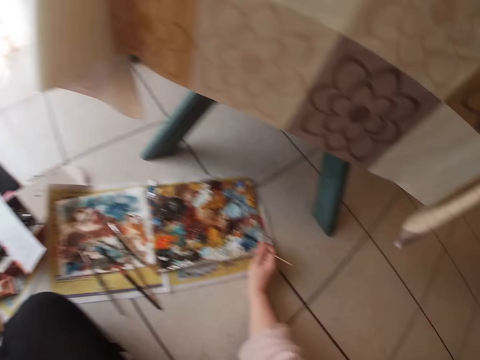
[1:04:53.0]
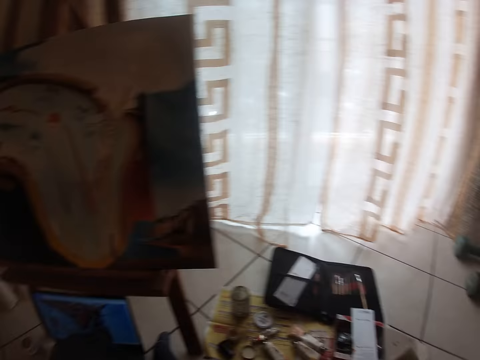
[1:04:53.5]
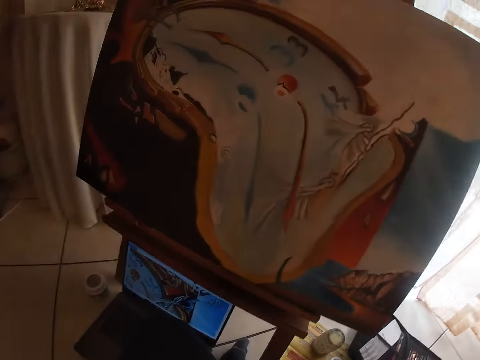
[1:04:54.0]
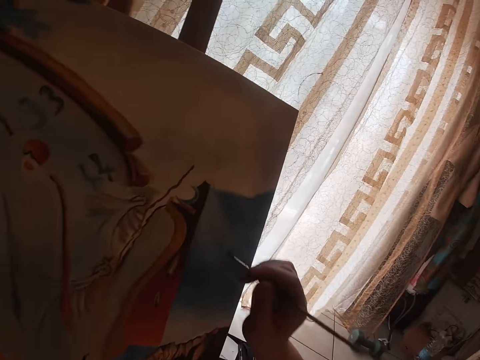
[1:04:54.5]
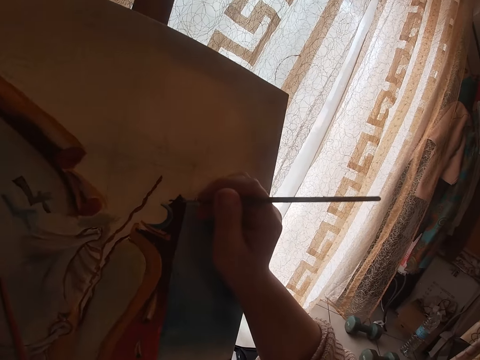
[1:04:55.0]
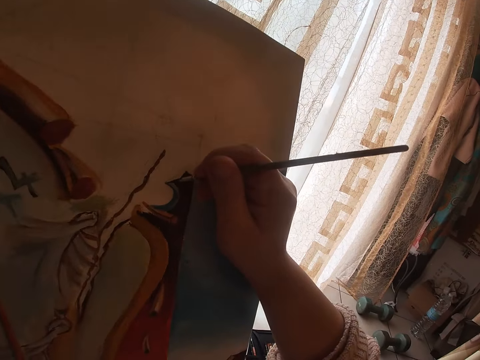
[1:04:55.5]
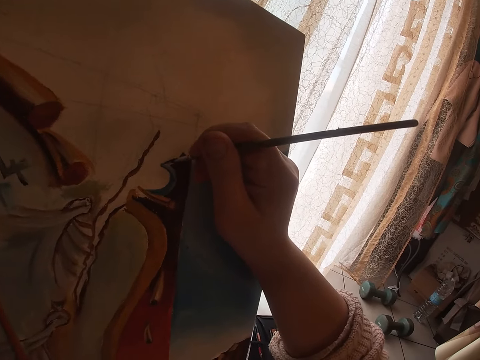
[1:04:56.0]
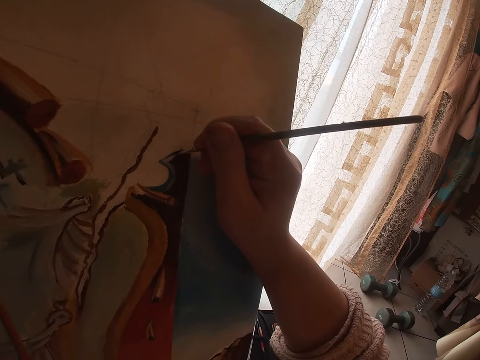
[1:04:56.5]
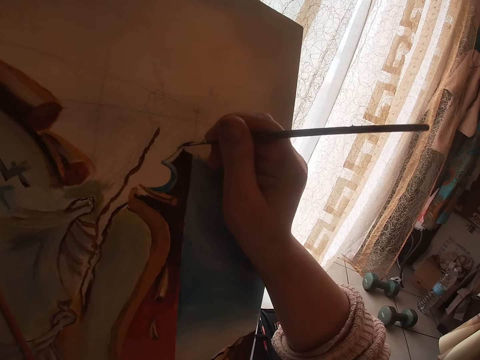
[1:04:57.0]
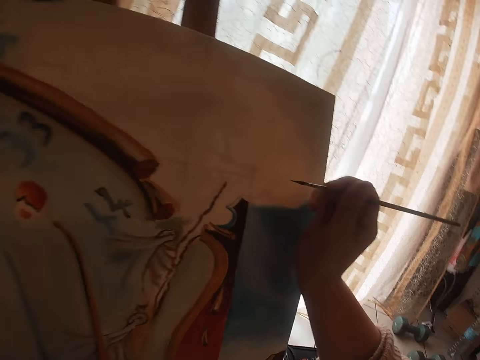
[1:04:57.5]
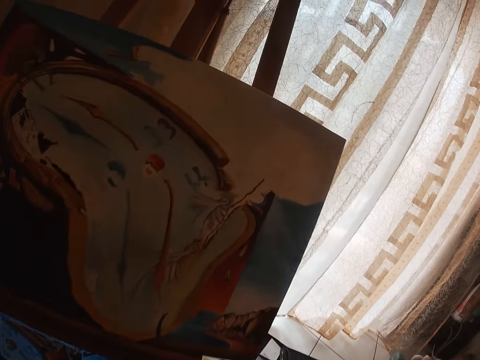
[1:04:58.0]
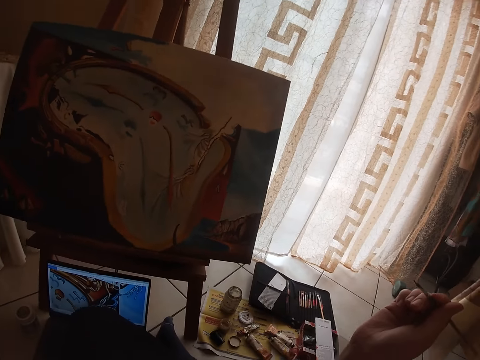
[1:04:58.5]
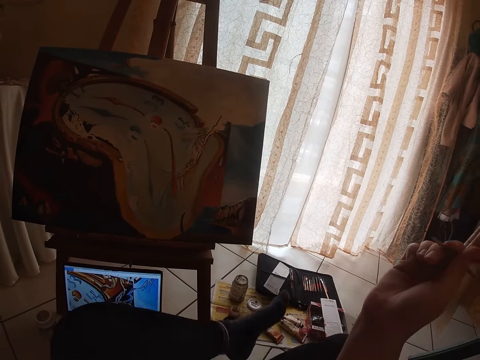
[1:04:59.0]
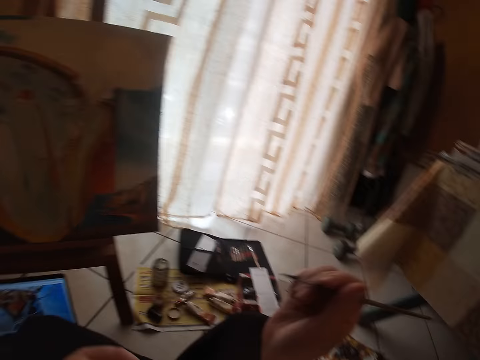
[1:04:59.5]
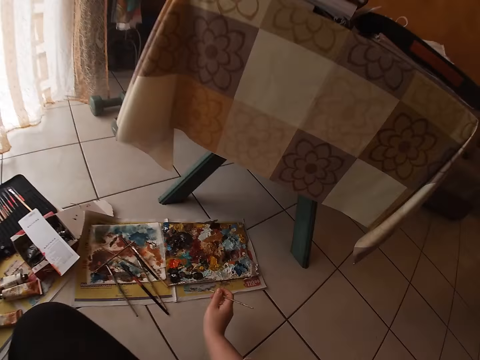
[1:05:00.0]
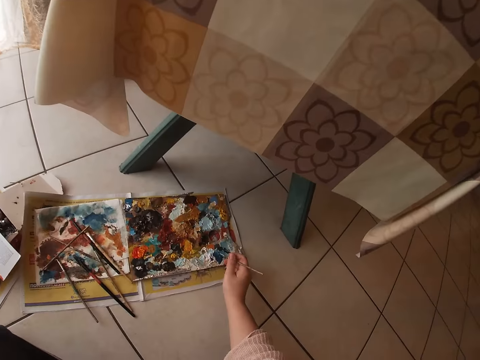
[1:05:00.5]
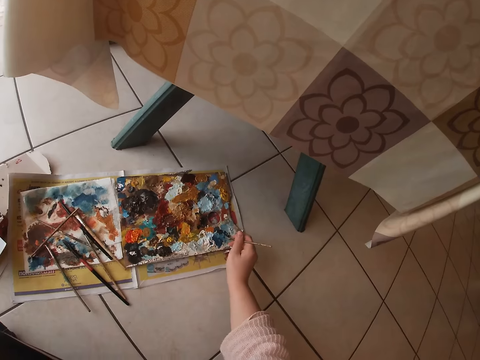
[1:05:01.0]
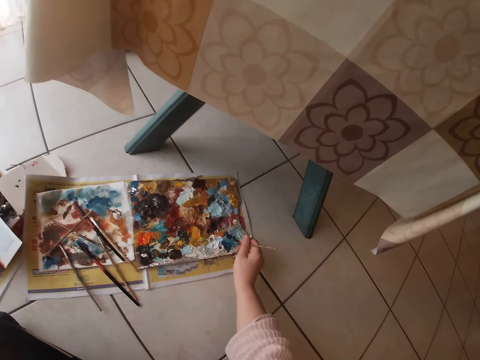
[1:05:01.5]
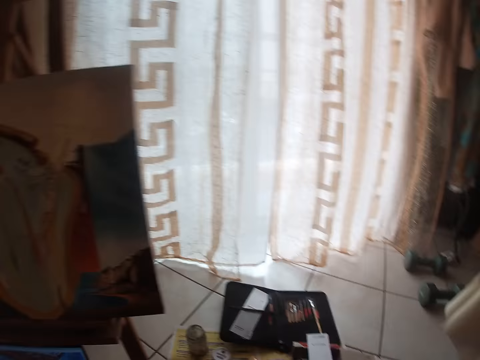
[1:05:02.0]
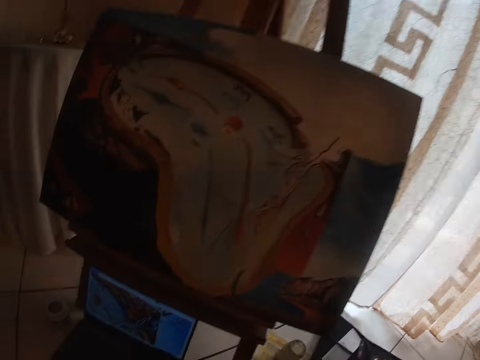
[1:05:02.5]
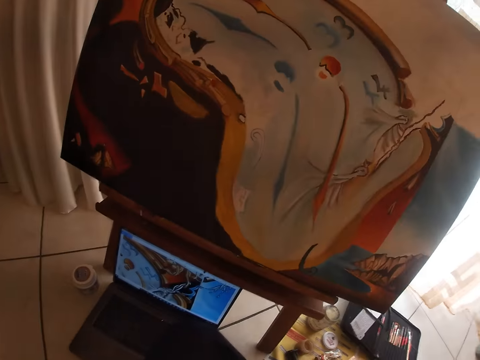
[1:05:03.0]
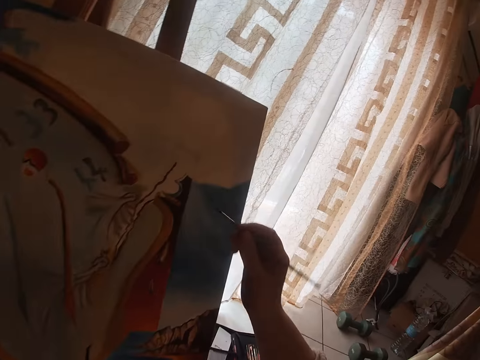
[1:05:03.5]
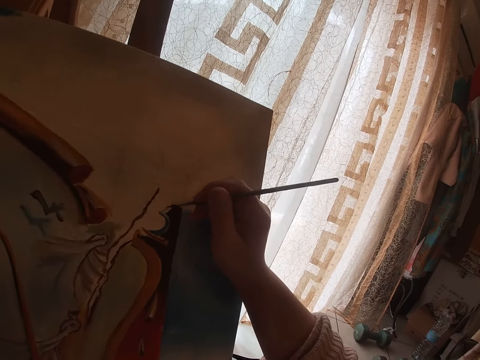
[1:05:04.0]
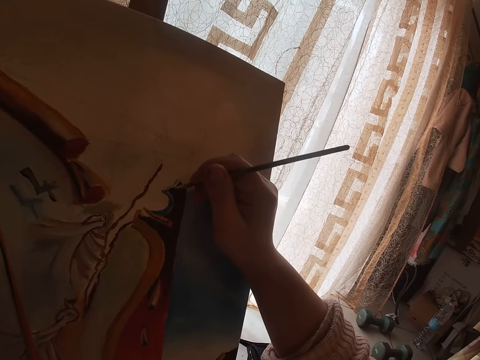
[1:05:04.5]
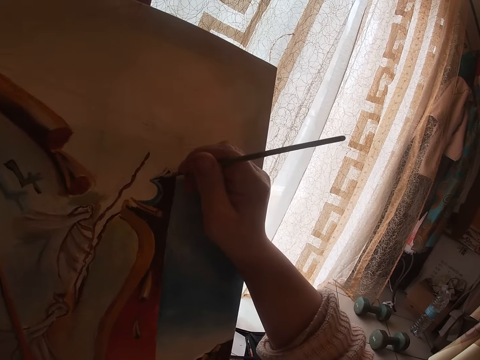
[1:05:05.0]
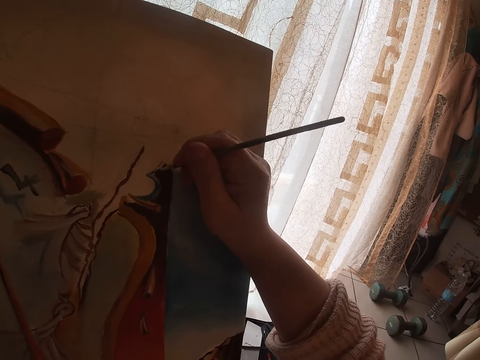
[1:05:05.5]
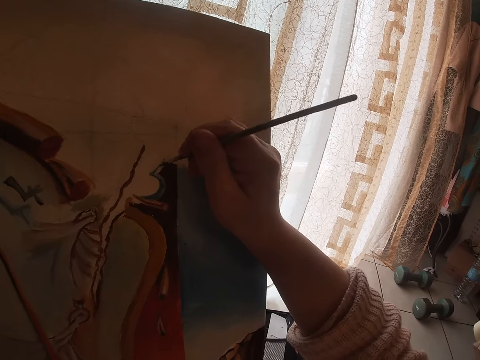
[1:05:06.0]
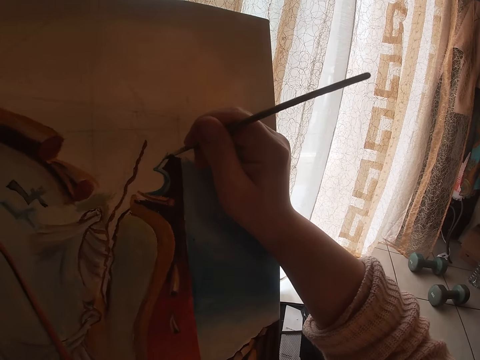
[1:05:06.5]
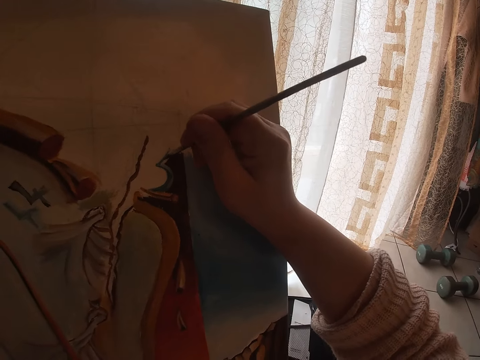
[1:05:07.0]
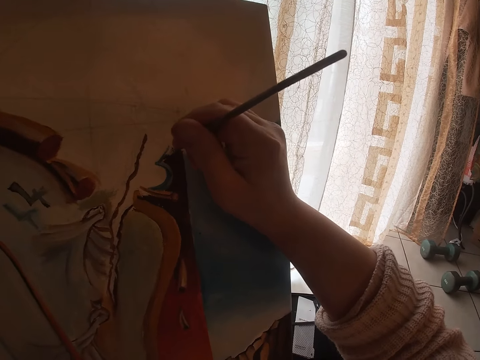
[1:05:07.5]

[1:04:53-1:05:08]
The camera wearer touches the paint on the palette with the brush. He paints the painting on the canvas using the paintbrush in his right hand. He scratches his right arm with his left hand. He touches the paint on the palette with the brush. He paints the painting on the canvas using the paintbrush in his right hand.

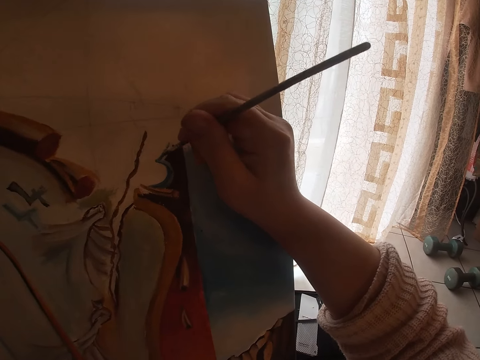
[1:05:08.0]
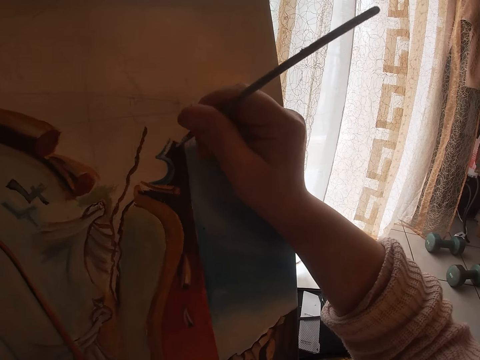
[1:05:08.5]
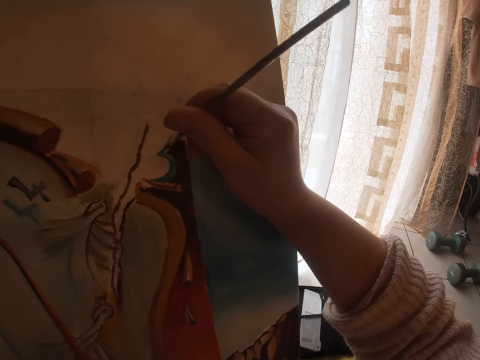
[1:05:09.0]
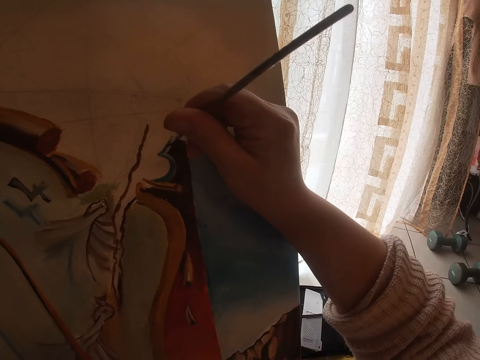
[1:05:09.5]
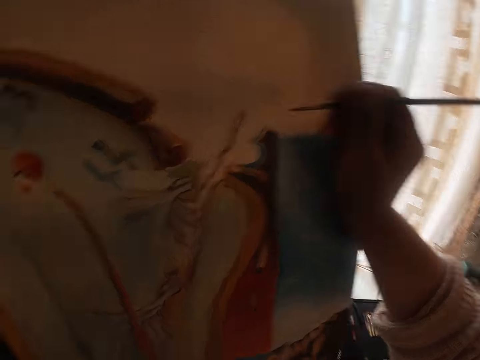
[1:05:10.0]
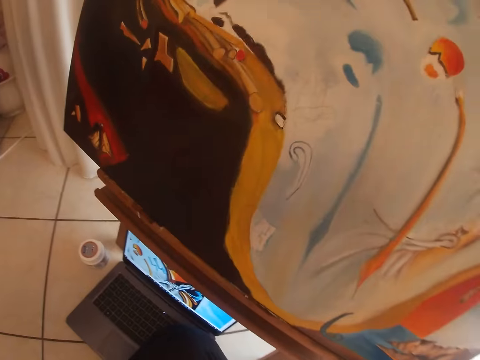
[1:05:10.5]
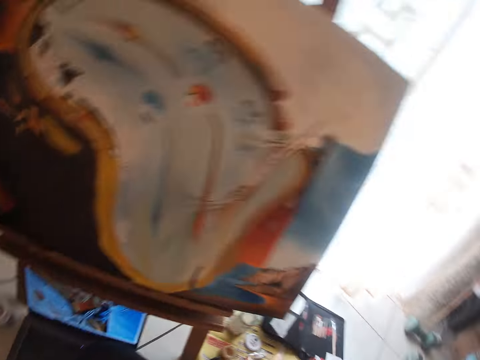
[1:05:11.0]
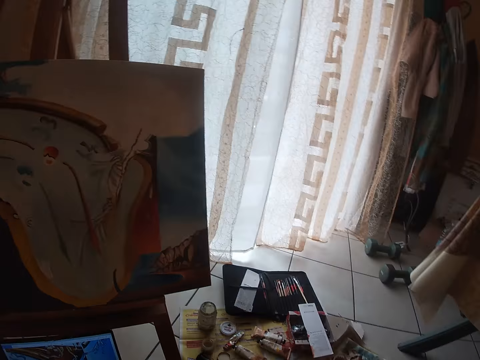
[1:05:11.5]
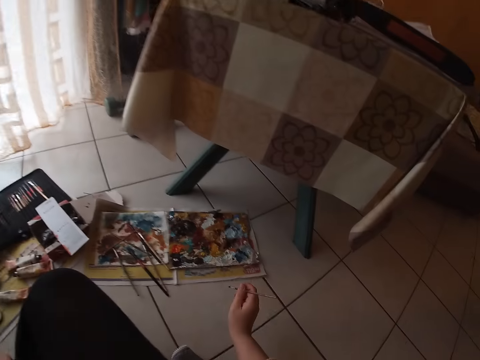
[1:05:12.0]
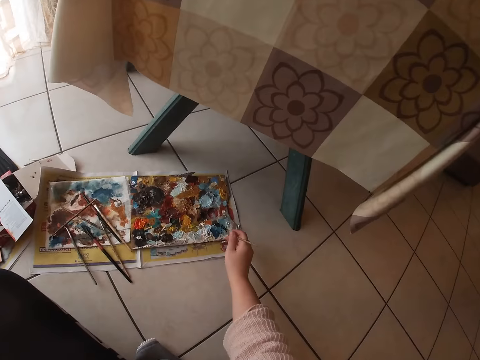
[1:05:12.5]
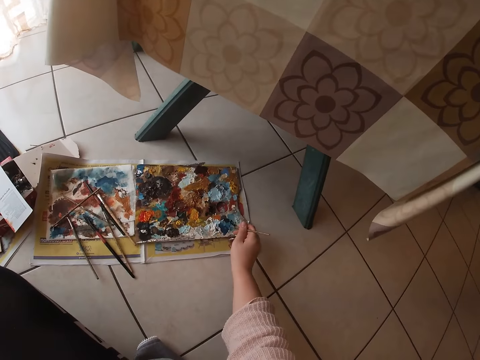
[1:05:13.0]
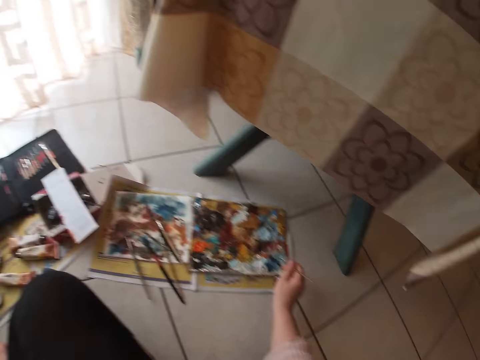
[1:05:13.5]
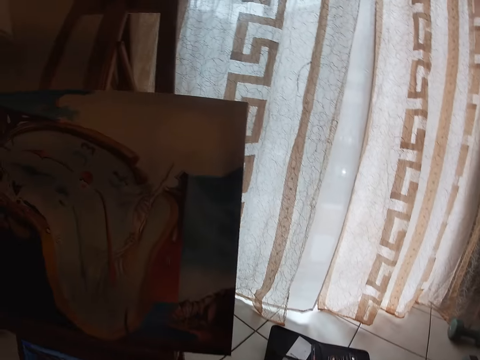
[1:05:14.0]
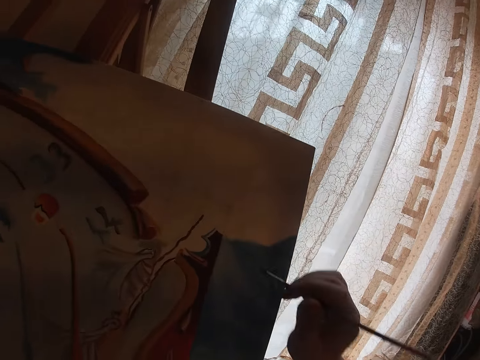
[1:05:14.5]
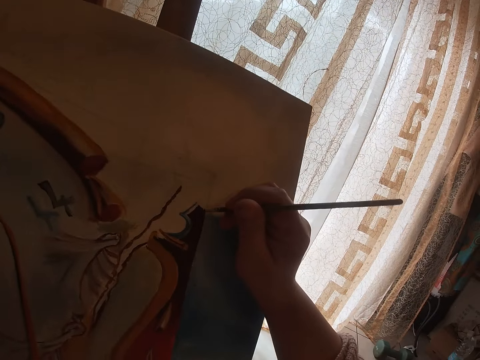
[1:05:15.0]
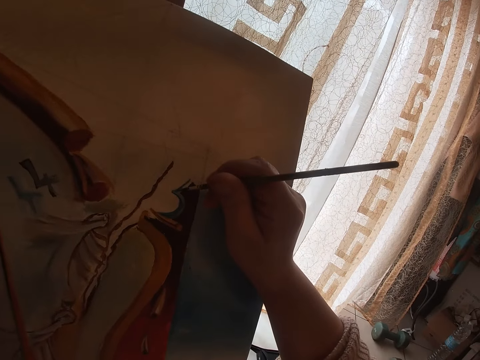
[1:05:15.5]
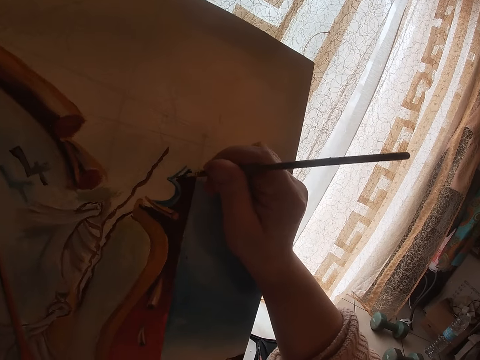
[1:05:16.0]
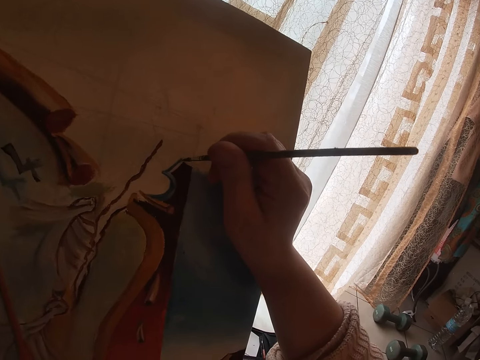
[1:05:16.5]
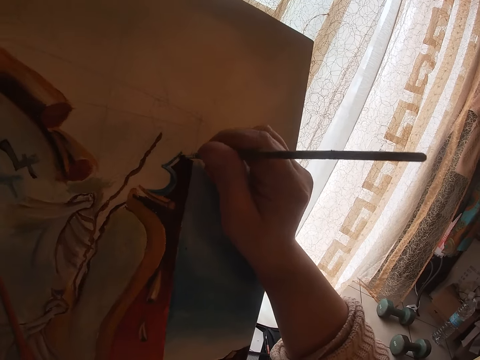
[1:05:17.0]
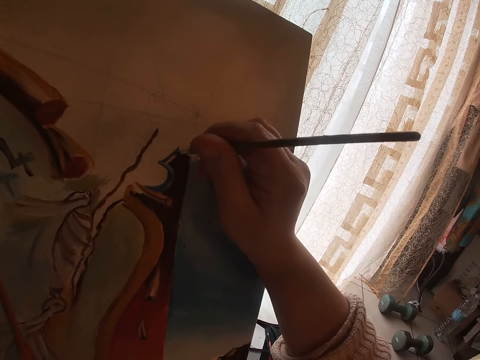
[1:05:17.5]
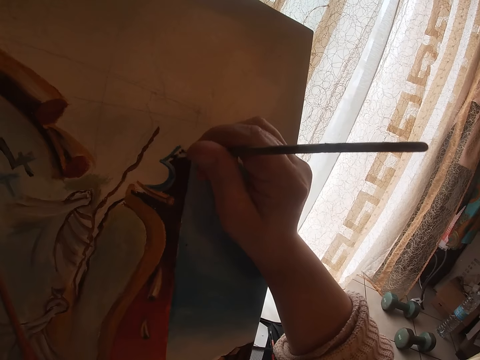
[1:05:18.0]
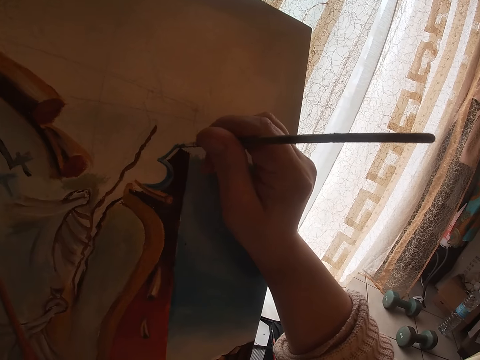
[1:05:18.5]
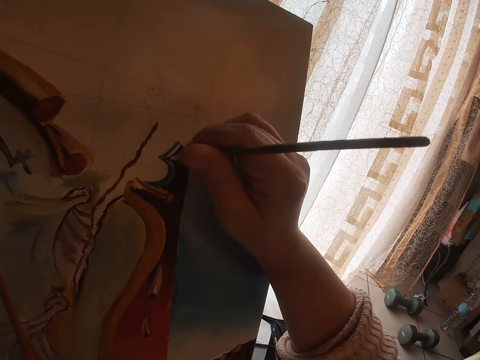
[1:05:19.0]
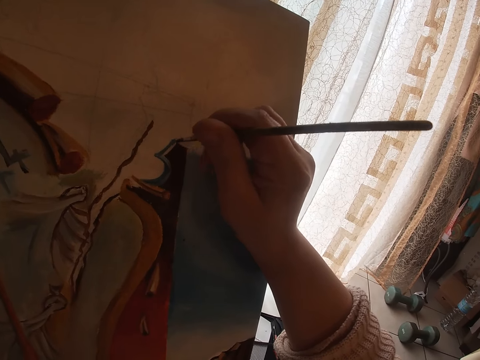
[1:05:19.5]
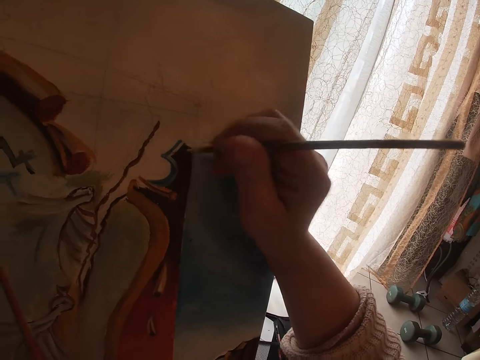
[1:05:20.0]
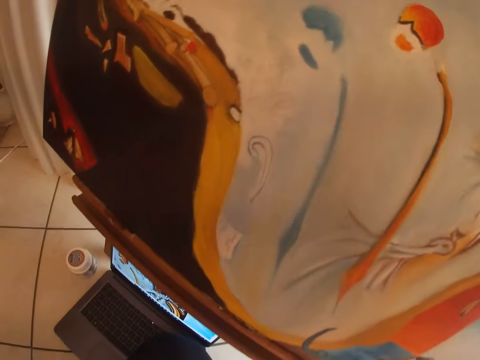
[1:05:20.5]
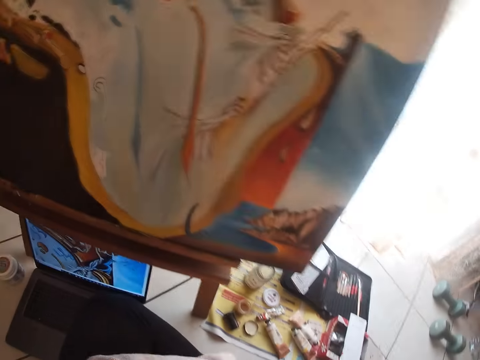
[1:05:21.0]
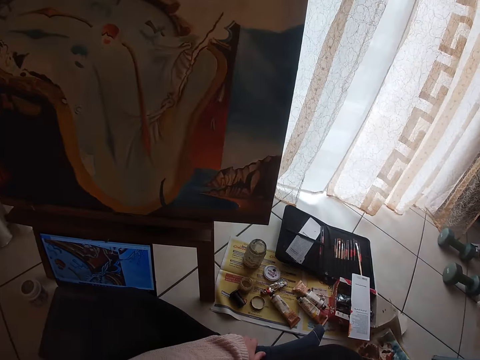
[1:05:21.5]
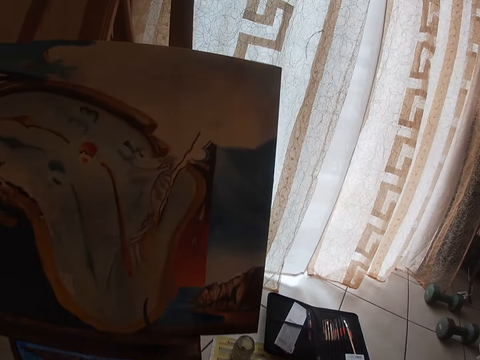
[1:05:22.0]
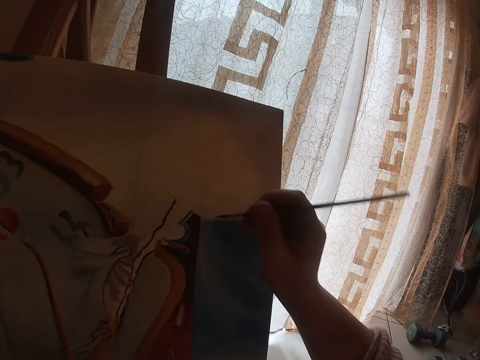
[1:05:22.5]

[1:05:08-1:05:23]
The camera wearer looks toward the computer on the floor. He looks at the painting. He scoops some paint from the paint palette. He touches the paint on the palette with the brush. He paints the painting on the canvas using the paintbrush in his right hand. He looks at the painting. He looks toward the computer on the floor.
